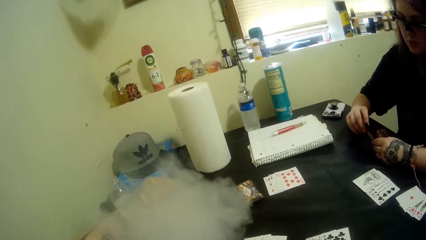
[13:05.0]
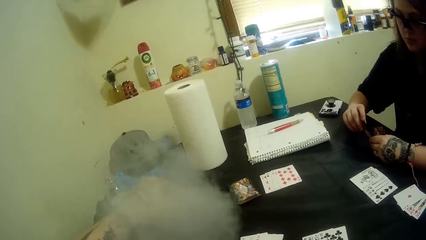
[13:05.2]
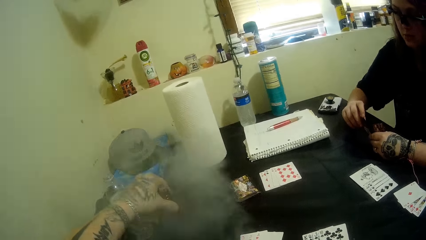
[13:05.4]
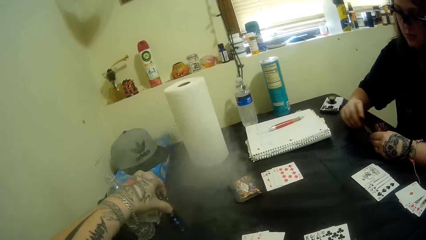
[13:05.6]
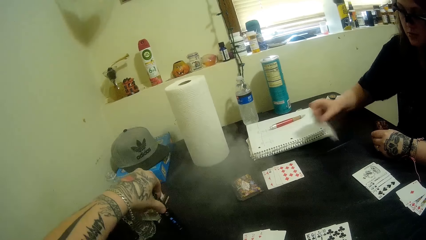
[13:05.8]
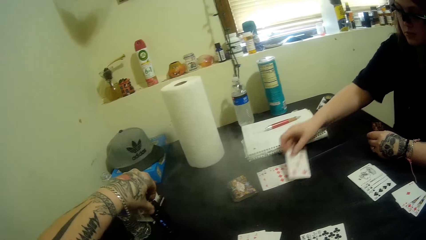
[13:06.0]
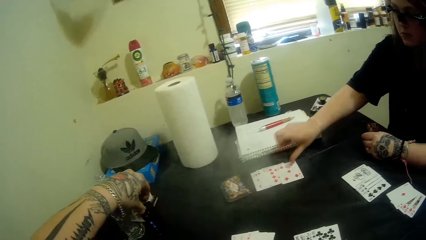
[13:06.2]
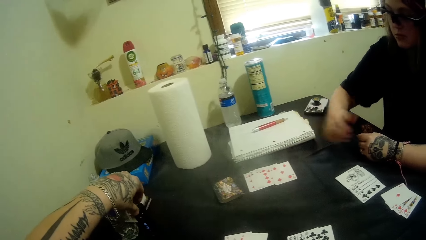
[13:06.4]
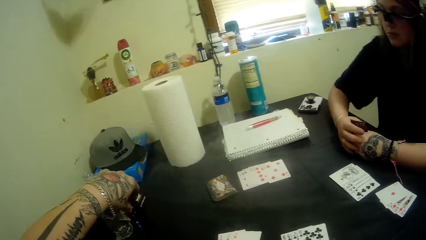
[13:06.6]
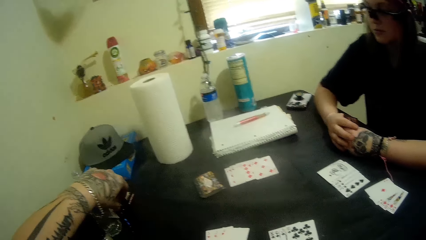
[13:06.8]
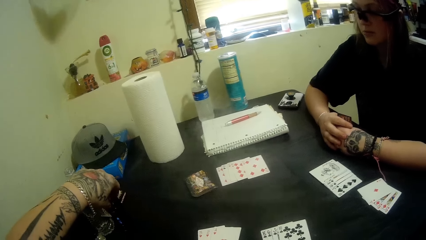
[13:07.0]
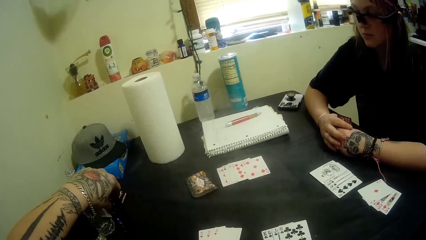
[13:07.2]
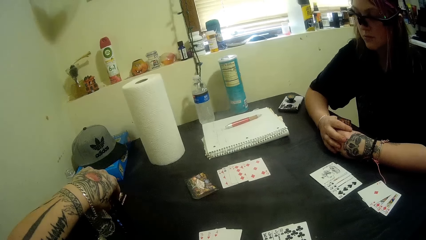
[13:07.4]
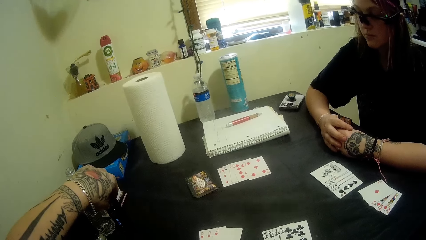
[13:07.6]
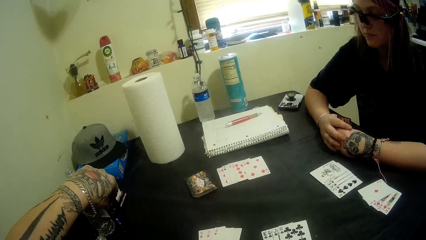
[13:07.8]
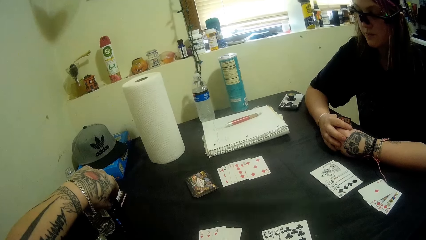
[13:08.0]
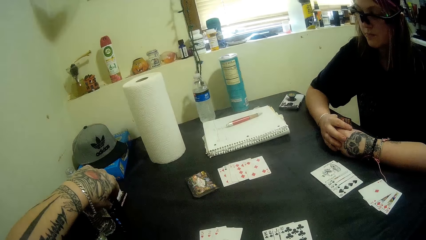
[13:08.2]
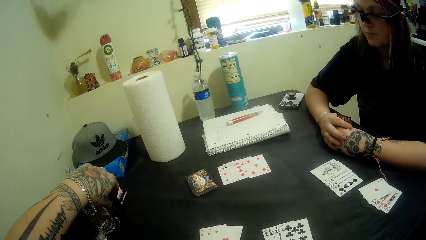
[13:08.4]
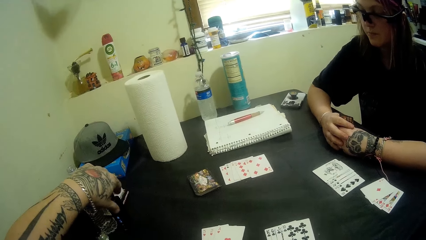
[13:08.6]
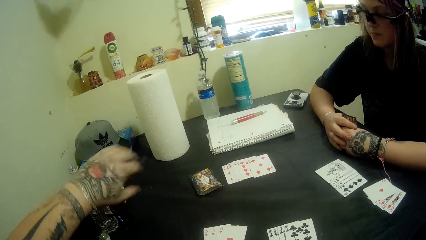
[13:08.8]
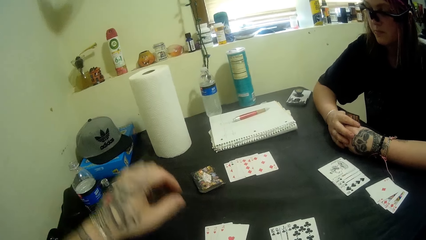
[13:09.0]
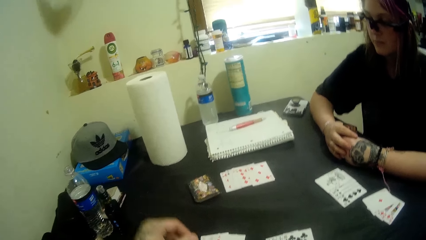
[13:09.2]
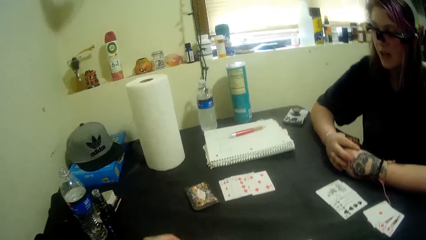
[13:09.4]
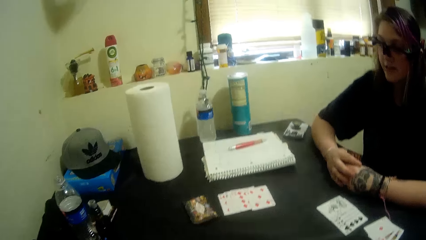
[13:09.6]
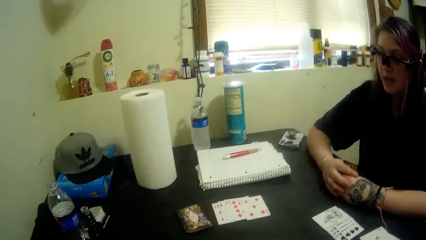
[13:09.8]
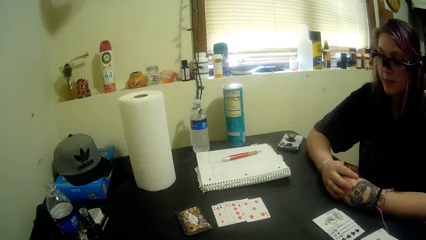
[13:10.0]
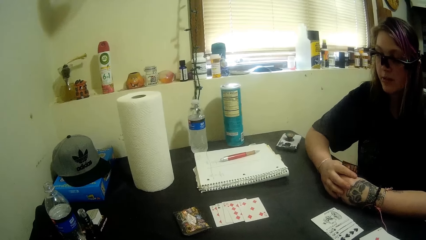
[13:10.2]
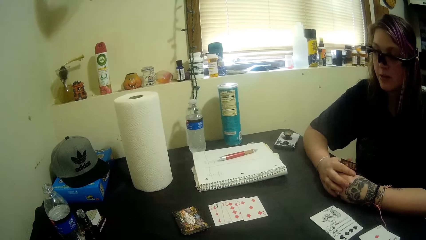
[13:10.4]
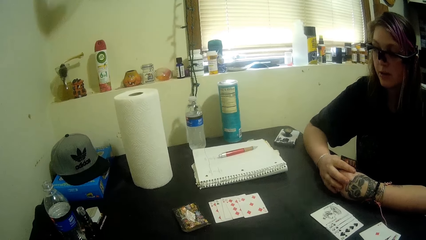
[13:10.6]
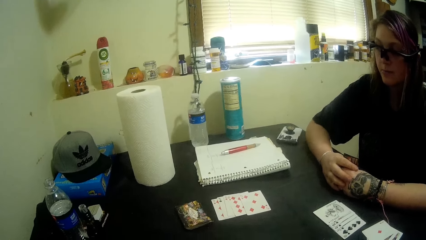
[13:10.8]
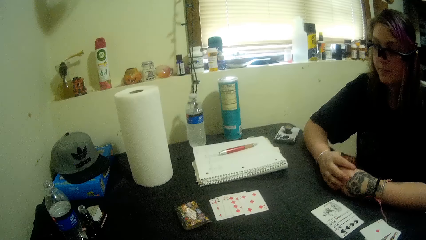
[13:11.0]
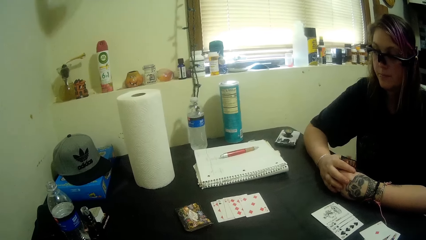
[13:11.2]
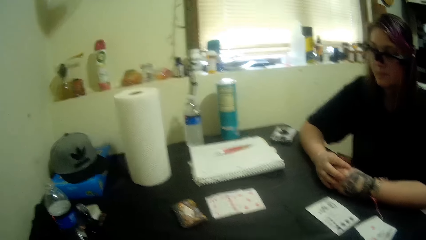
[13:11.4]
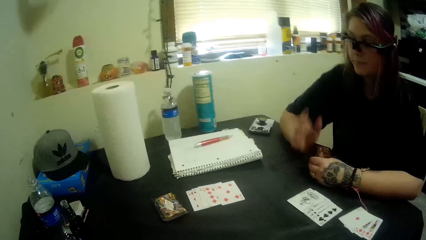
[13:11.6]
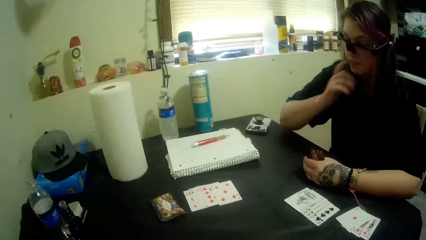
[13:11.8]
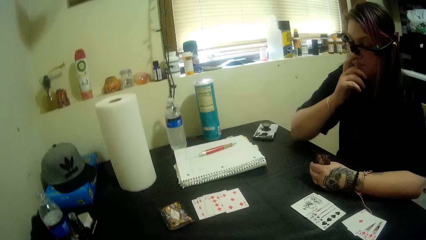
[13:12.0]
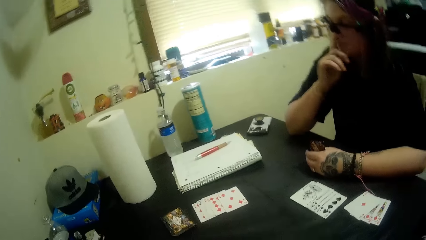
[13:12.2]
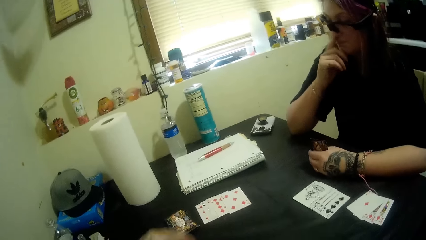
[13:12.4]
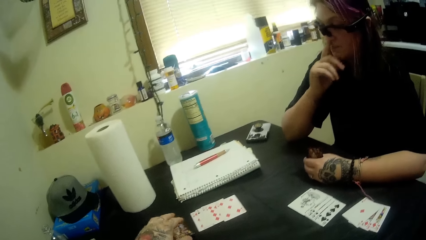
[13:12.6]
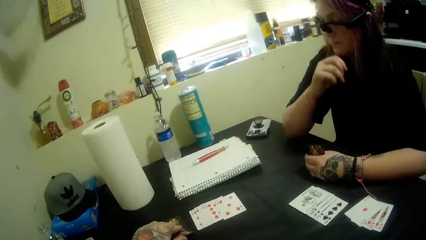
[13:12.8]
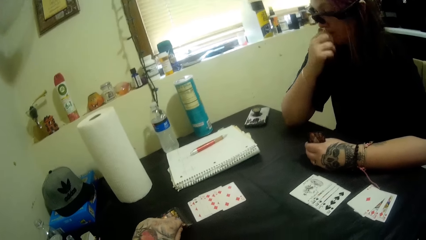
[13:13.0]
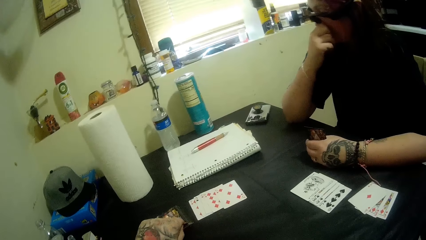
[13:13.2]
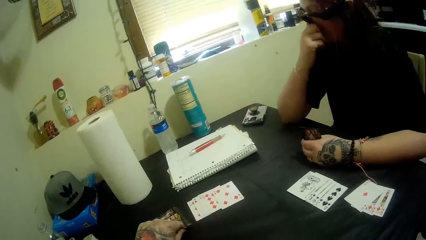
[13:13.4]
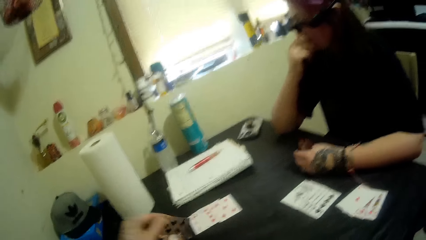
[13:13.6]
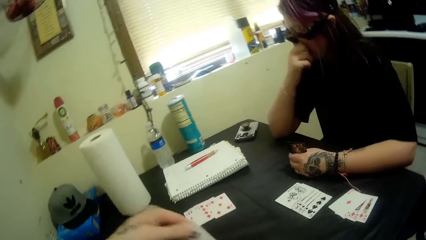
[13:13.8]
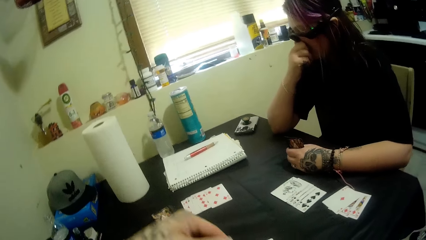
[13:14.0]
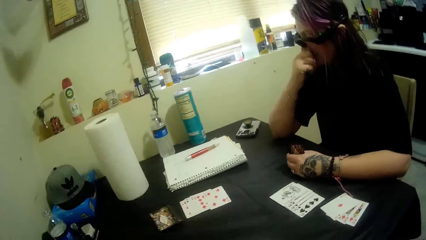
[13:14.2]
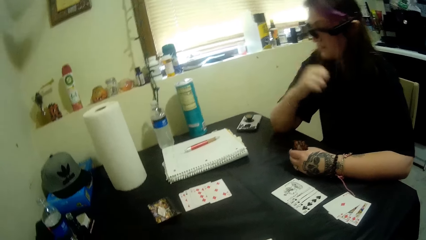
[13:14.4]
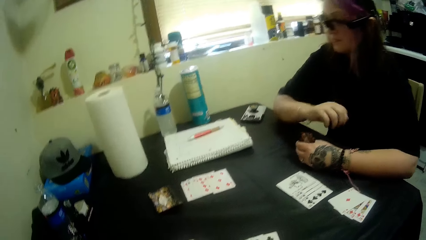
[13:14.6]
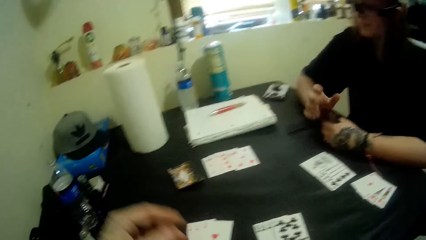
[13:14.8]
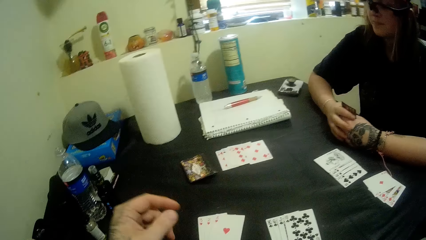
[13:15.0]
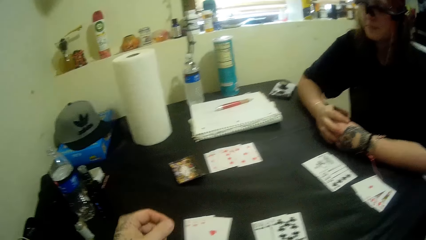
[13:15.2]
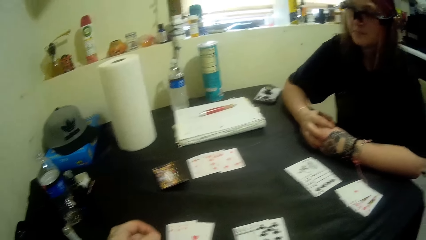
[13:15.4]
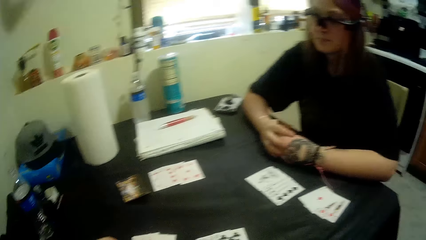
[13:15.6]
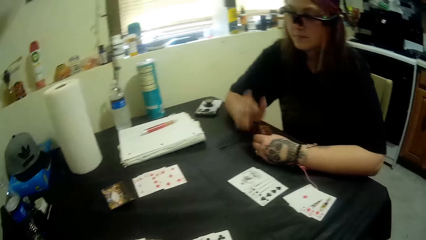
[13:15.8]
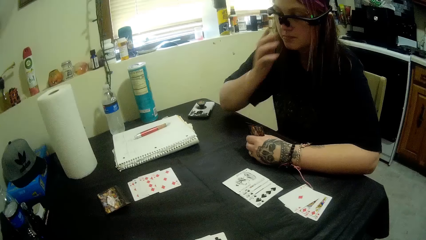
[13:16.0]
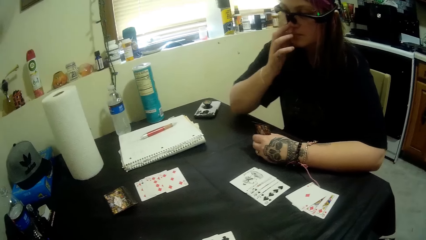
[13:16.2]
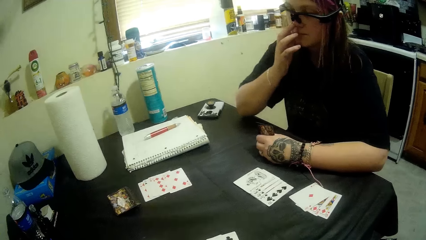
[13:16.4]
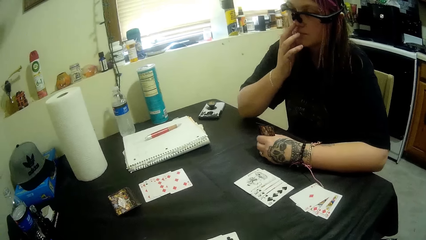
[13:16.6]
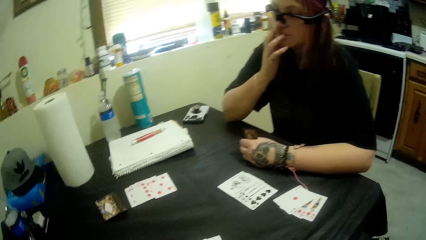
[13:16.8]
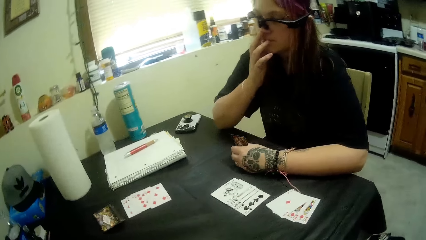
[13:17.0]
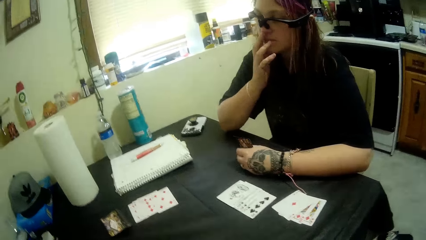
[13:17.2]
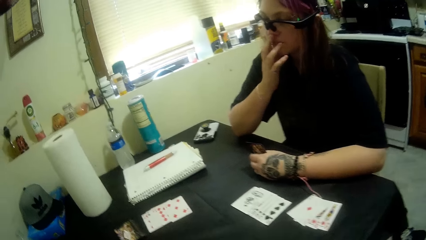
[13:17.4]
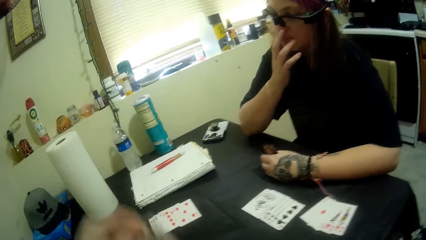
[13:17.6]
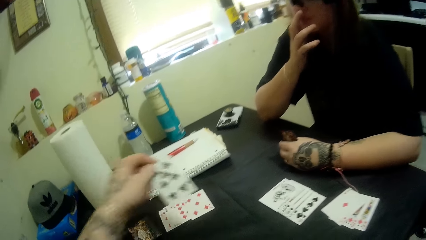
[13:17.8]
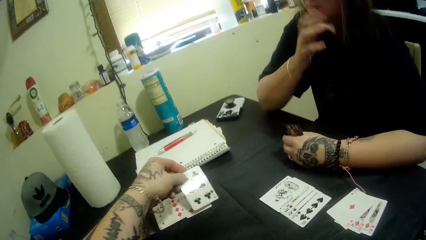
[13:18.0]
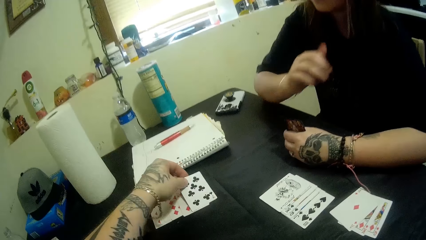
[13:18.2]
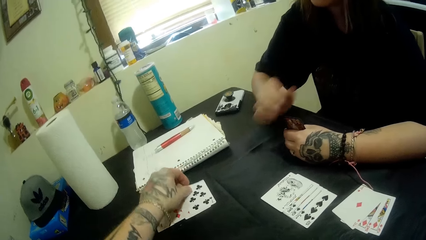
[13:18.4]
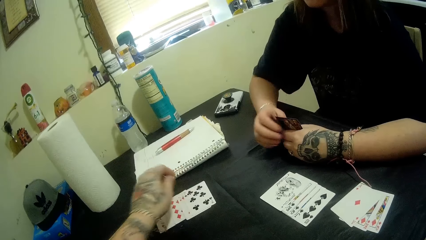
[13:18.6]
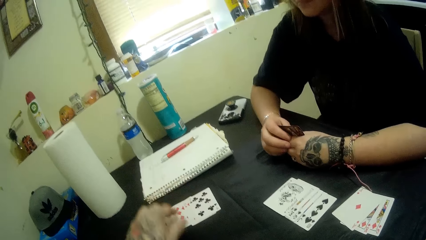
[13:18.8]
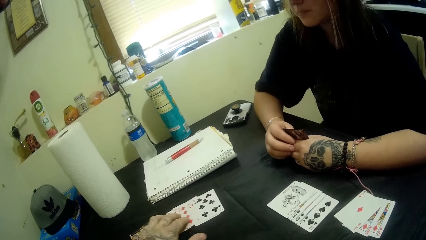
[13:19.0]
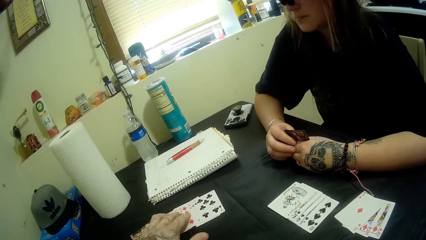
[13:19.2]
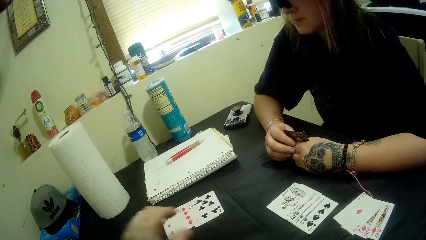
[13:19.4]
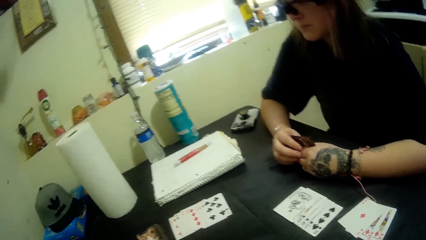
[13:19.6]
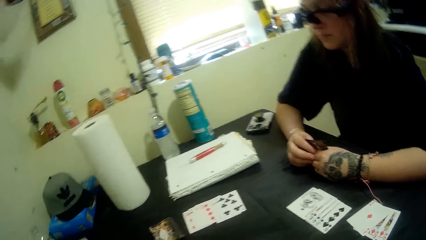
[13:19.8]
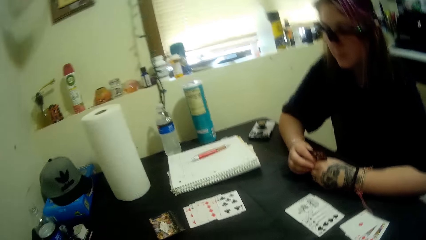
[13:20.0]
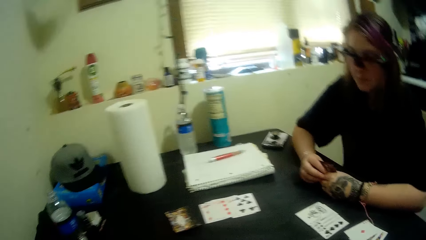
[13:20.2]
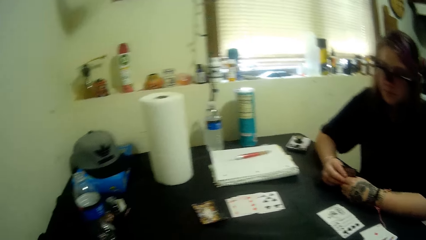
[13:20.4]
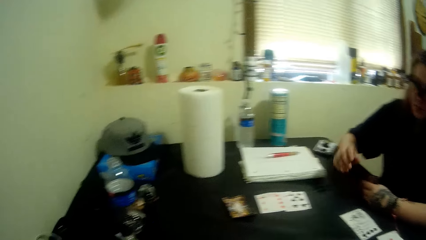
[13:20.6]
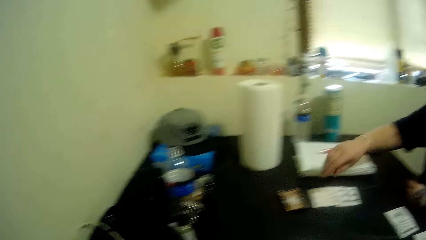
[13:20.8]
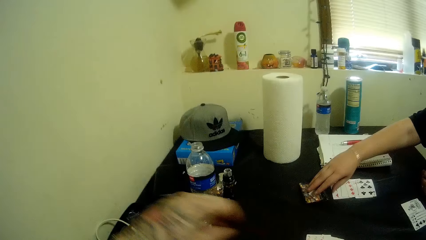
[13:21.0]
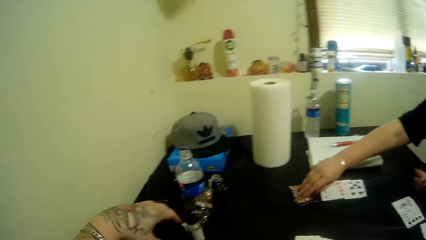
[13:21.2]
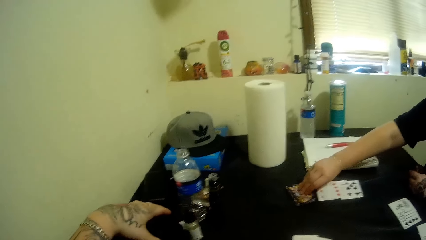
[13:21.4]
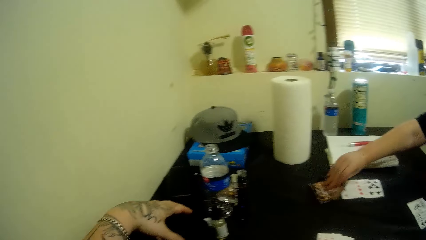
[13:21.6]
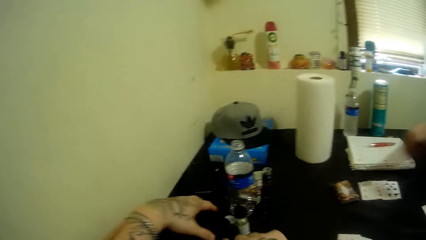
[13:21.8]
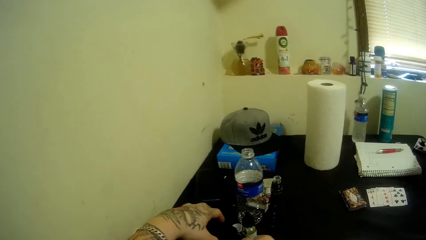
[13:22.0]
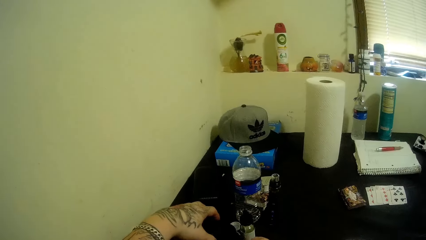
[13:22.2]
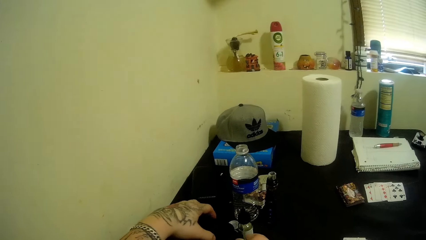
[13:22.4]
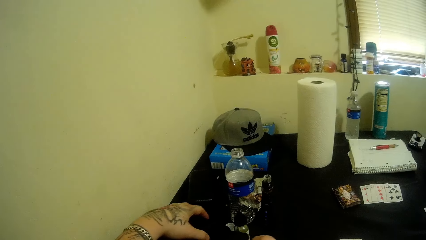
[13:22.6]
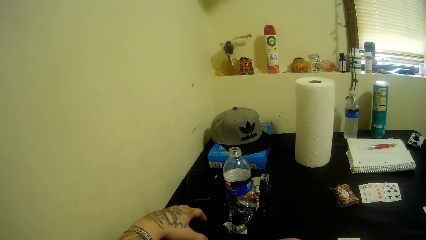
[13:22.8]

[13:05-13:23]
The camera wearer exhales smoke. They put the bottle on the table. The woman puts a diamonds card on the table. The camera wearer holds the bottle on the table. The woman holds playing cards. The camera wearer moves the camera around. They pick a card from the table. The woman holds playing cards and touches her face. The camera wearer moves the camera around. They put a clubs playing card on the table. They move the camera around. The woman takes a card from the table. The camera wearer picks up his phone from the table.
